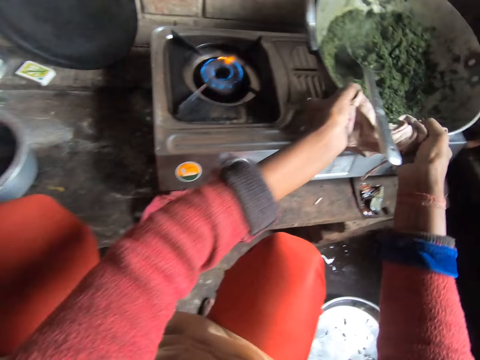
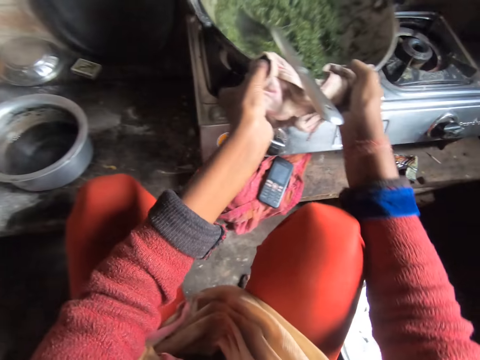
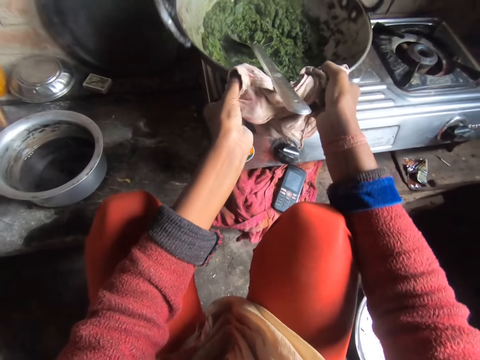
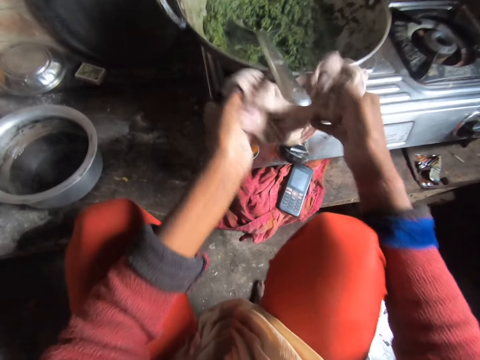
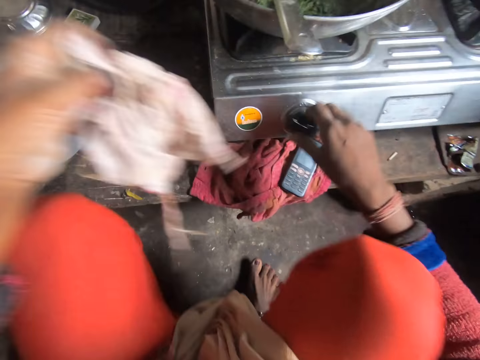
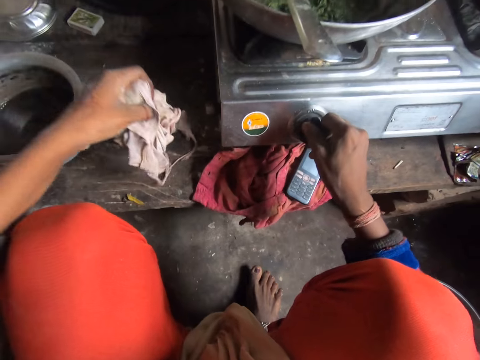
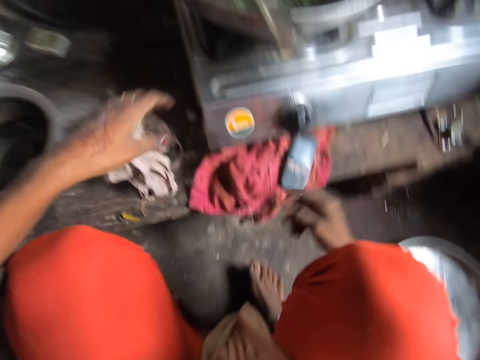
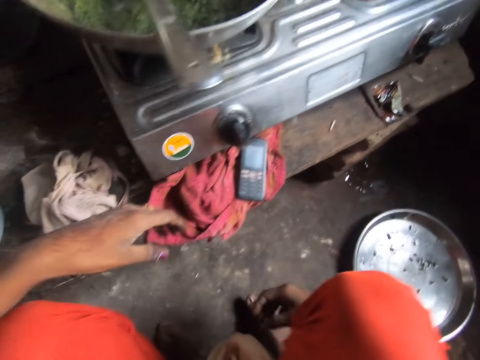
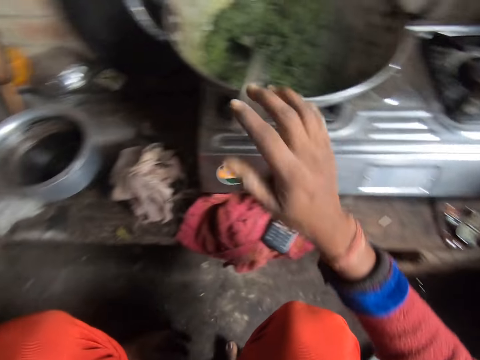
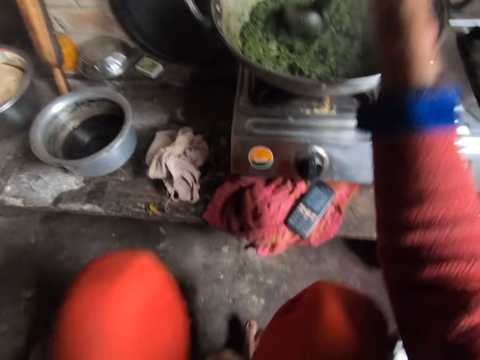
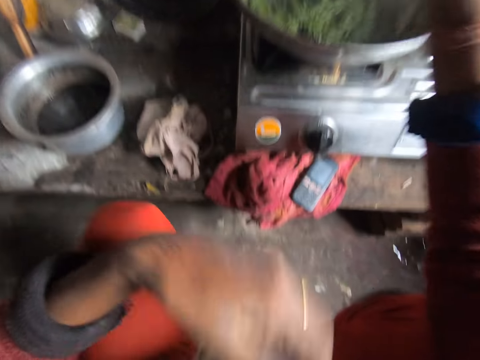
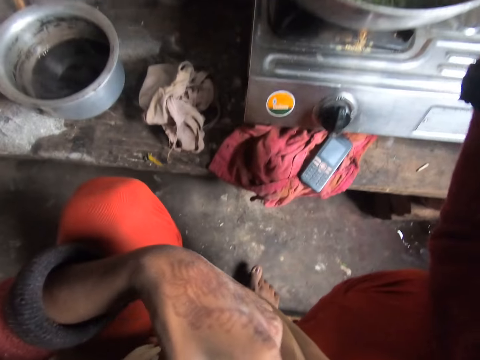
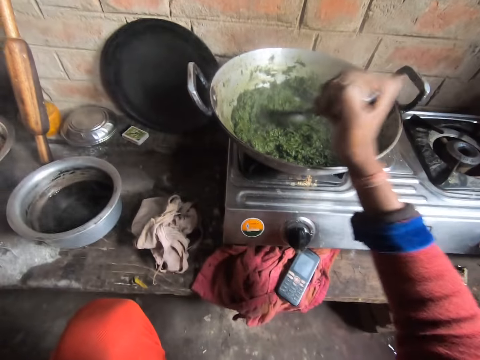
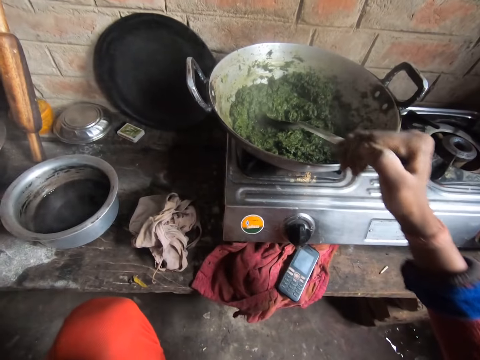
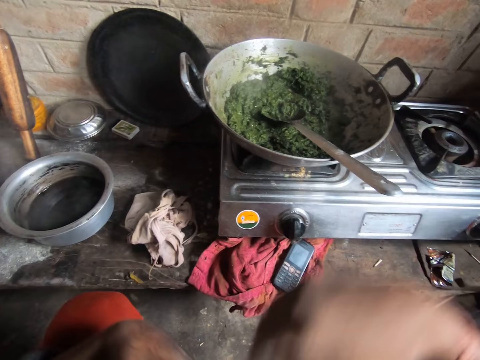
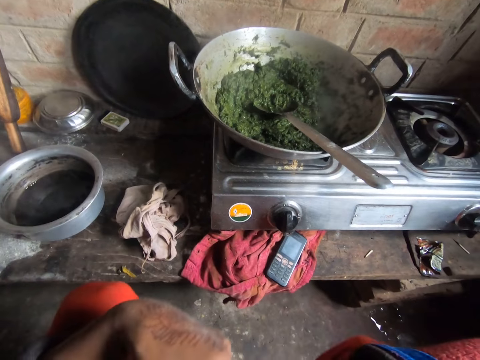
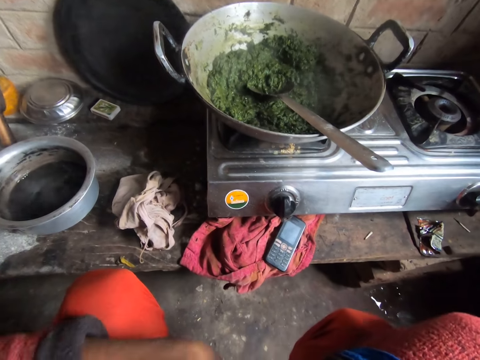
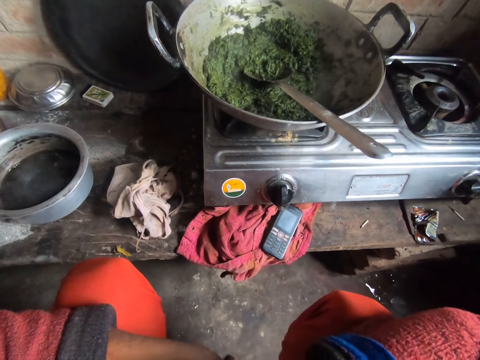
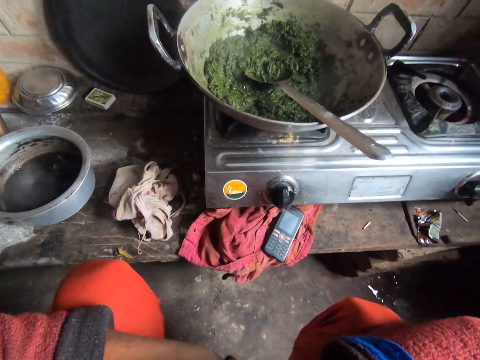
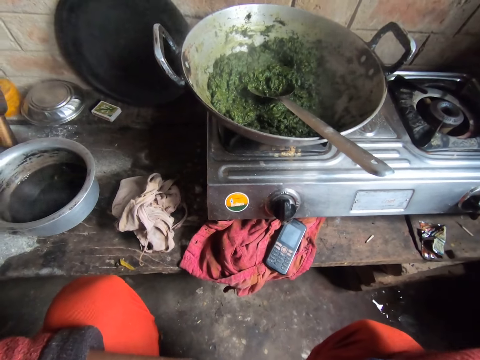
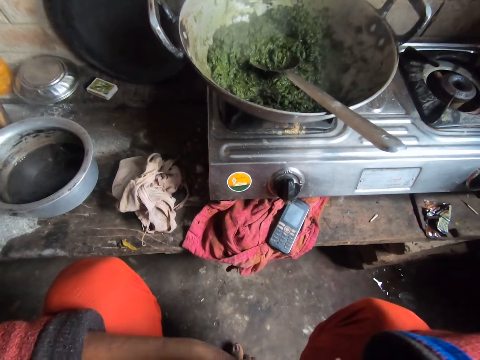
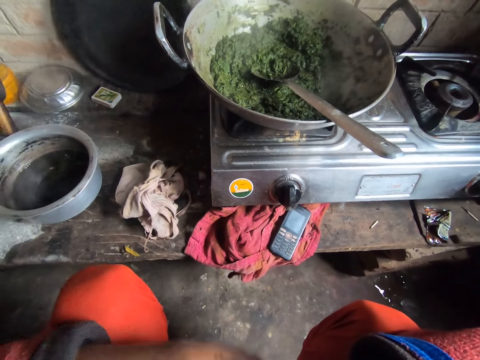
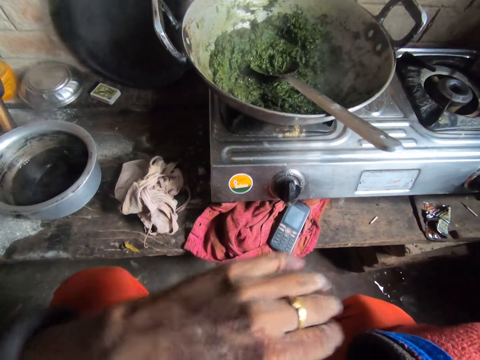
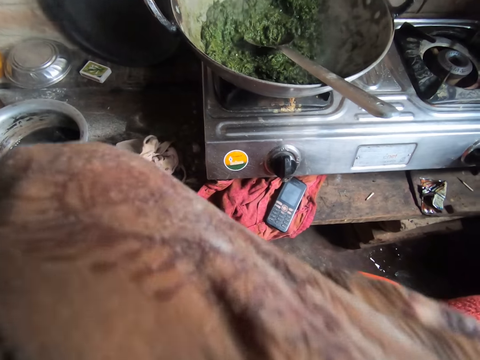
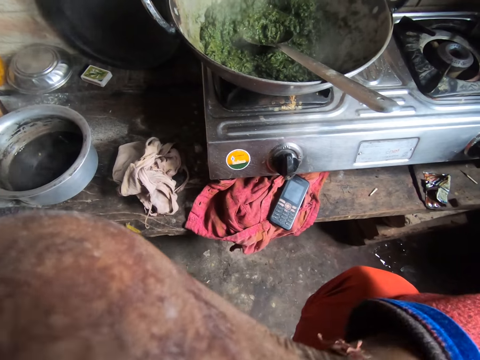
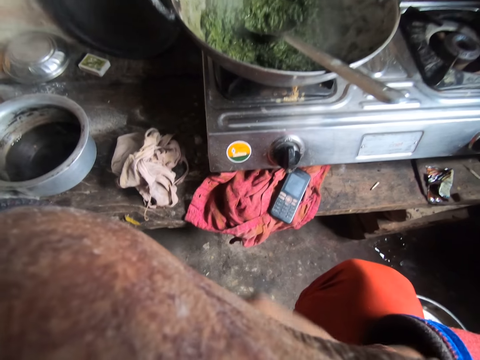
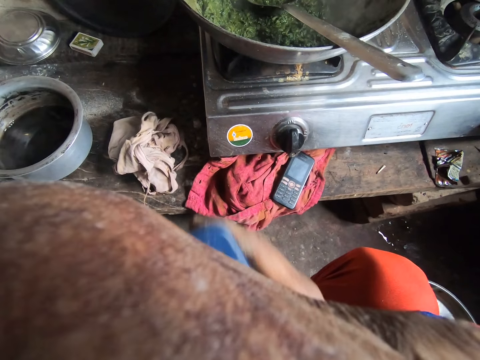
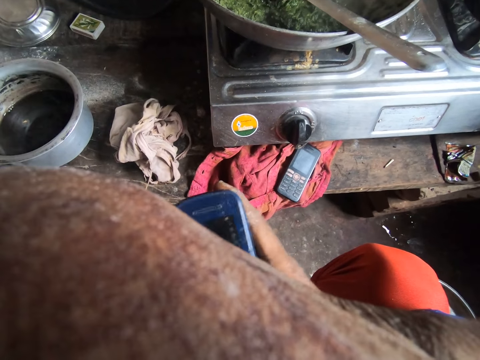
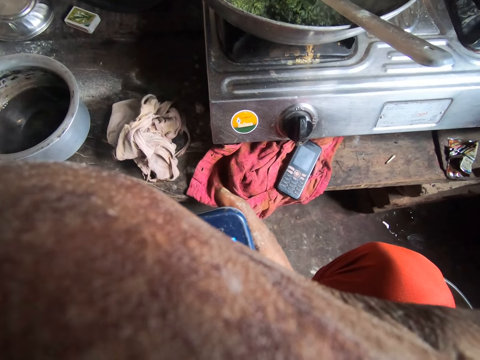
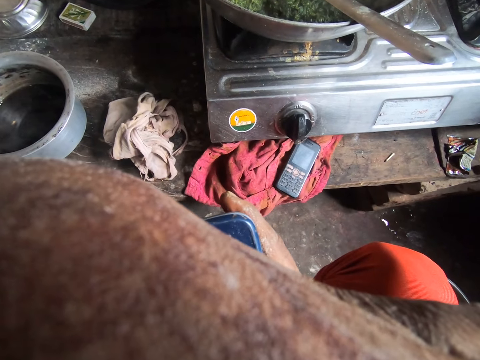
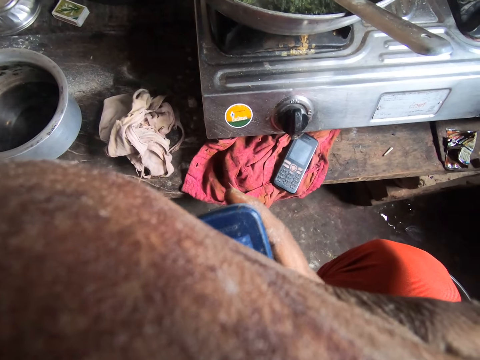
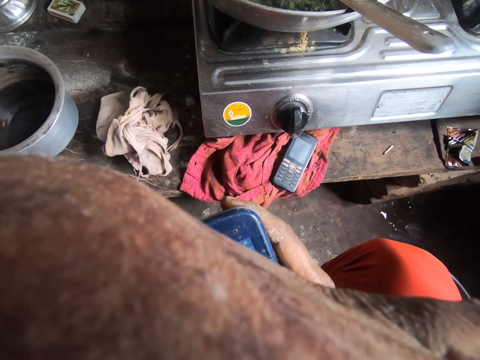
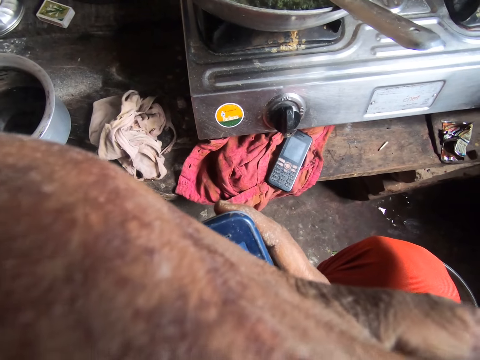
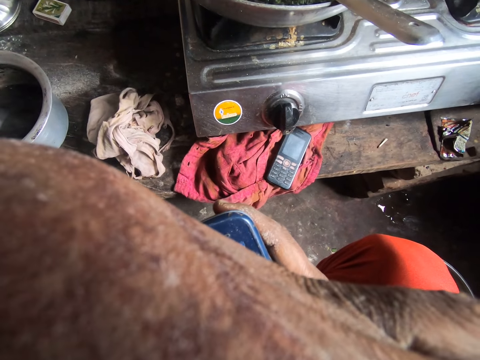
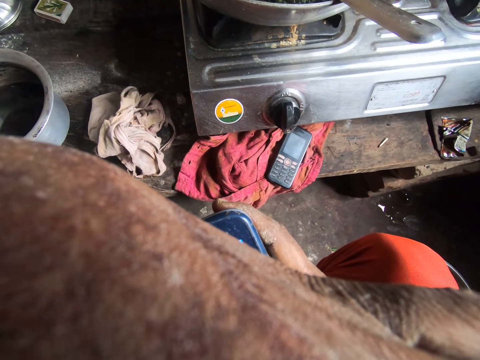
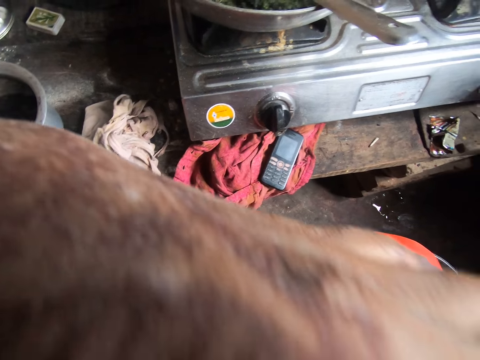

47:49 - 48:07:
The camera wearer places the pot on the other cooker. She turns on the cooker and drops the piece of cloth on the cabinet. She stirs the vegetables in the cooking pan. She touches her face. She brings out a phone from her pocket. She operates the phone.

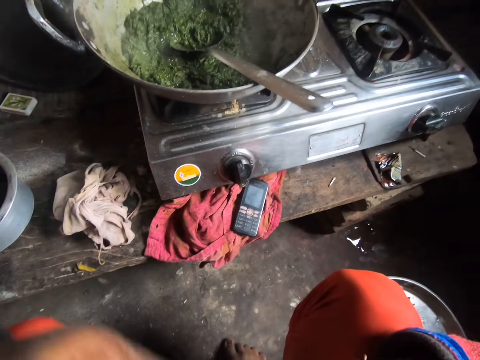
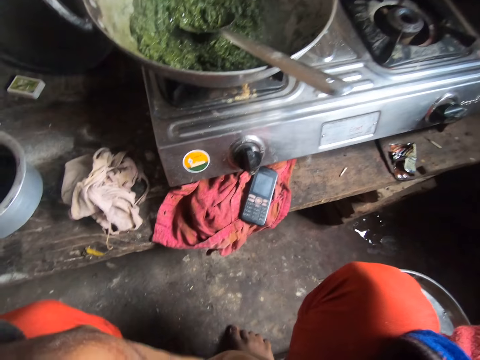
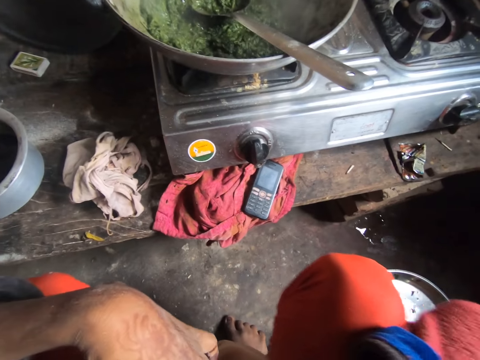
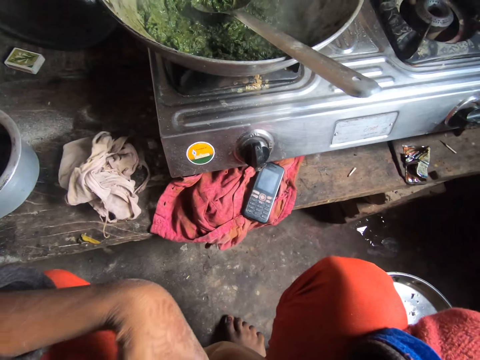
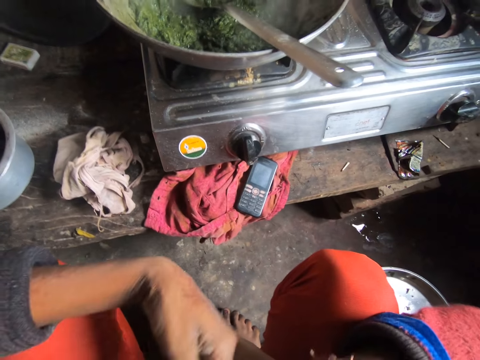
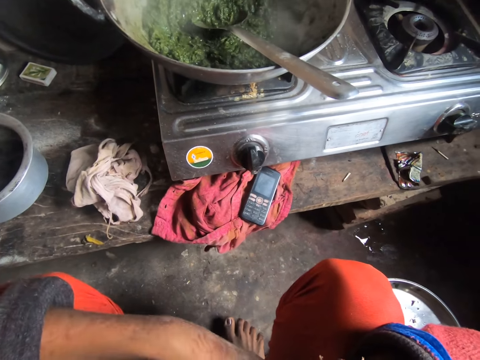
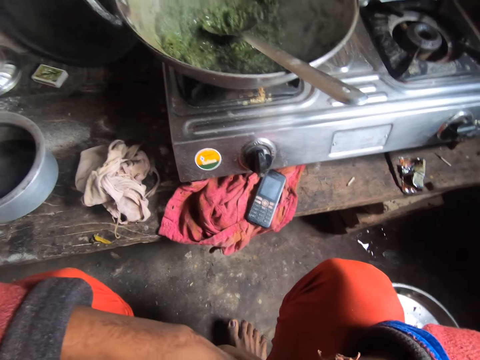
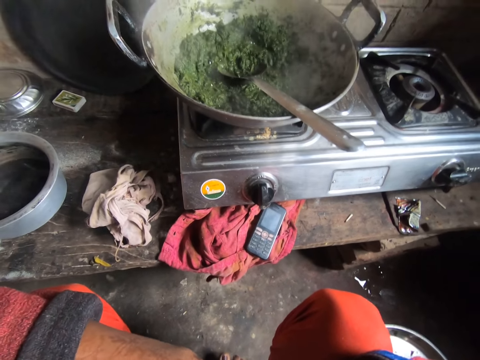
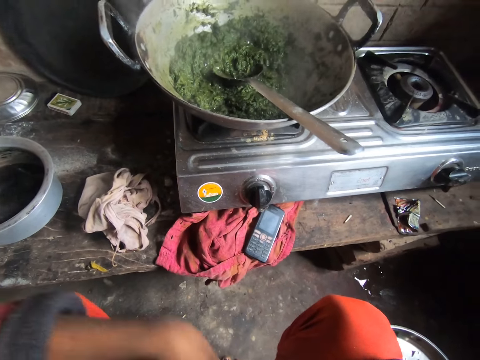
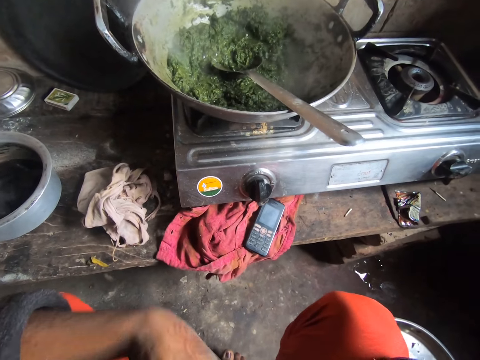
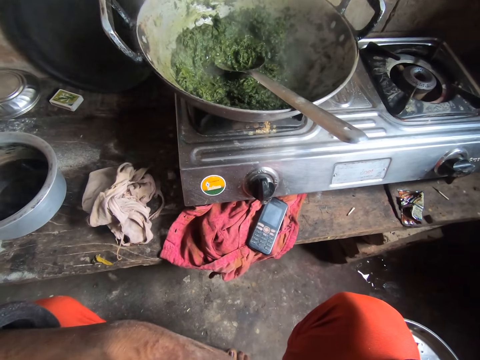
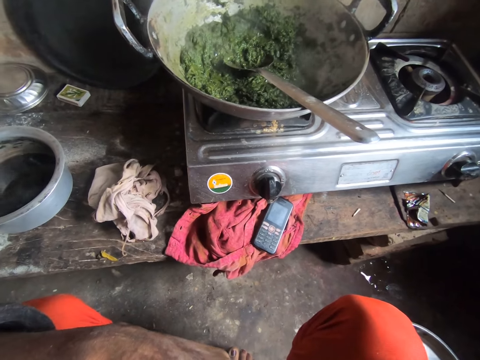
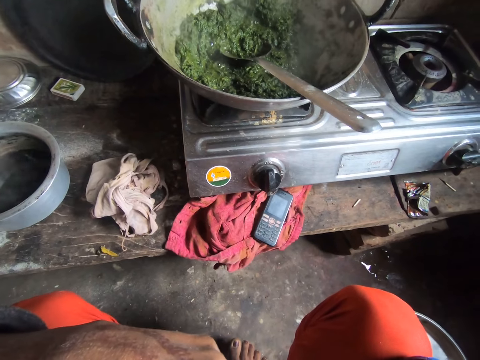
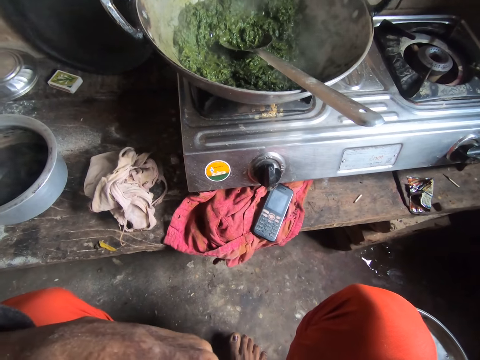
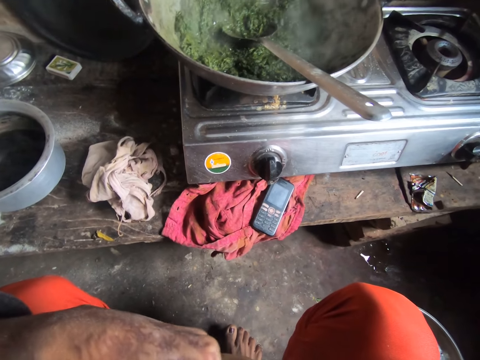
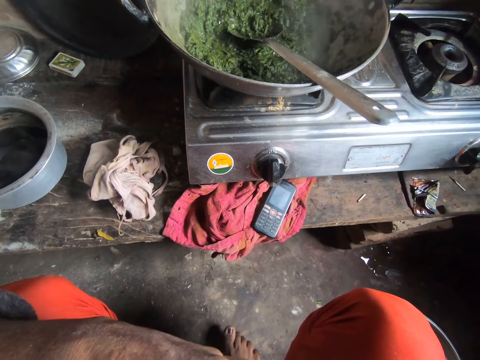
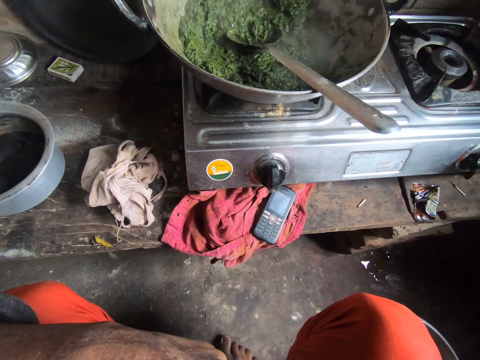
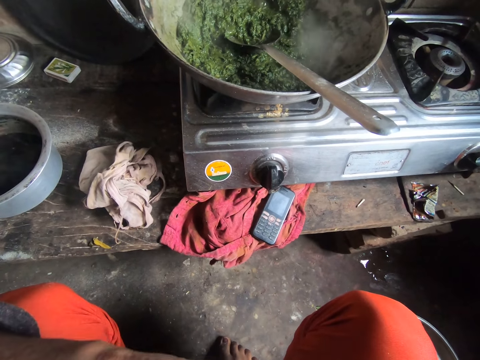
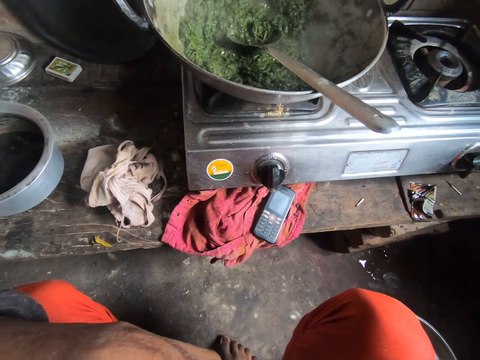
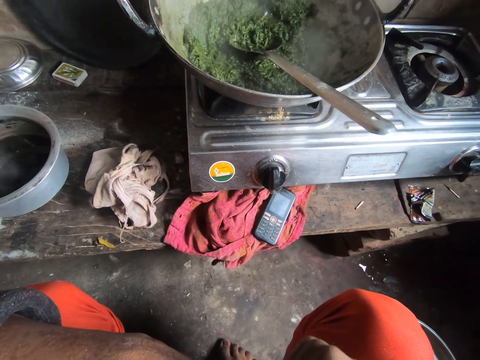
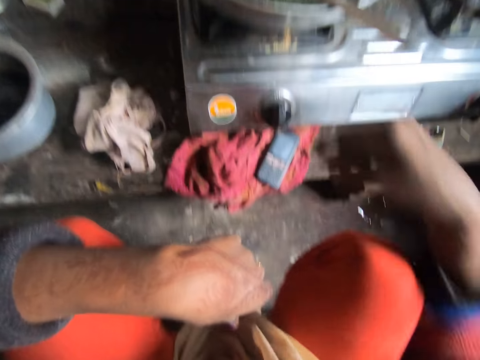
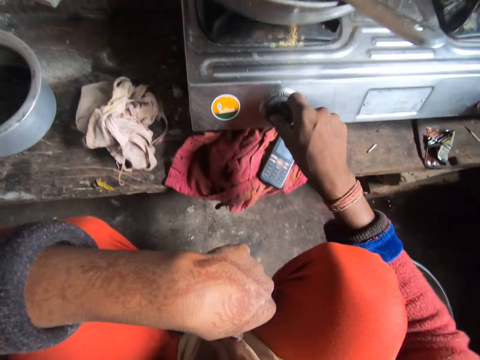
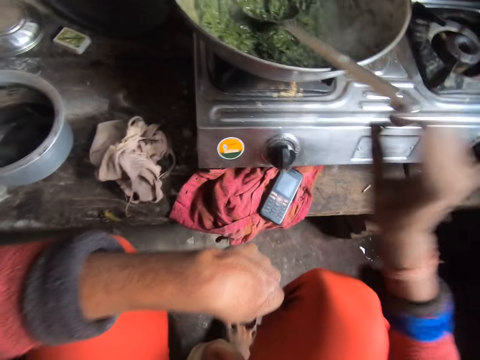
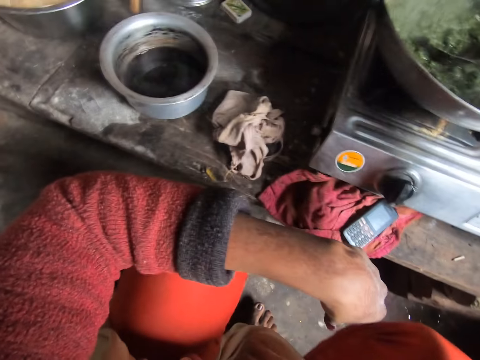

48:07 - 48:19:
The camera wearer adjusts the pressure of the cooker. They stir the vegetable soup.
